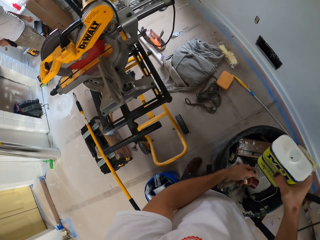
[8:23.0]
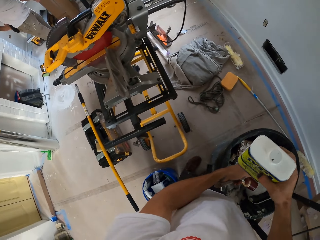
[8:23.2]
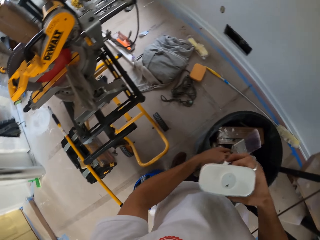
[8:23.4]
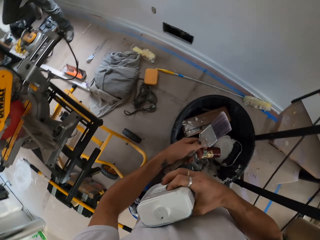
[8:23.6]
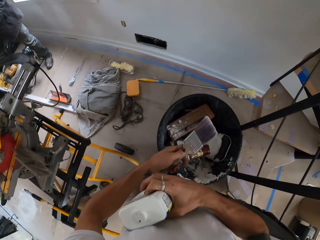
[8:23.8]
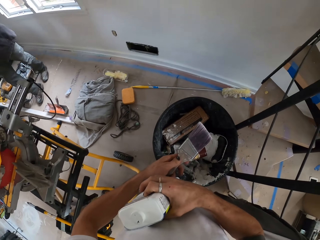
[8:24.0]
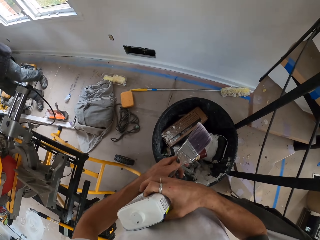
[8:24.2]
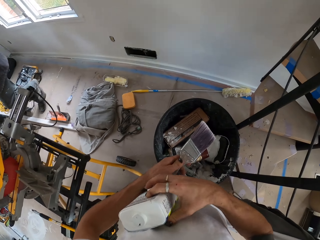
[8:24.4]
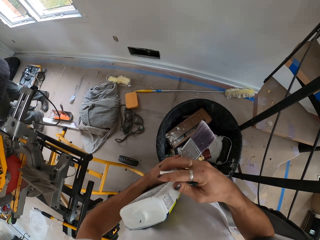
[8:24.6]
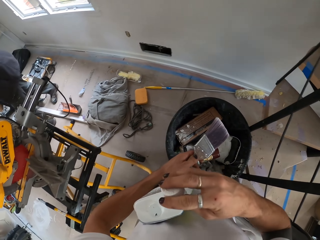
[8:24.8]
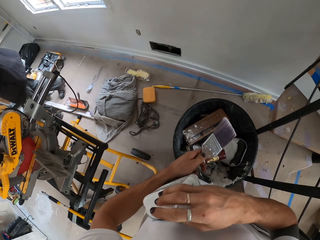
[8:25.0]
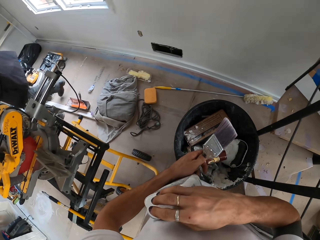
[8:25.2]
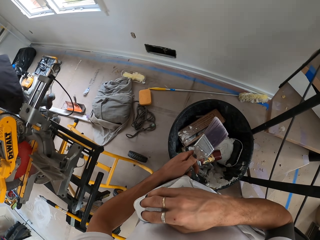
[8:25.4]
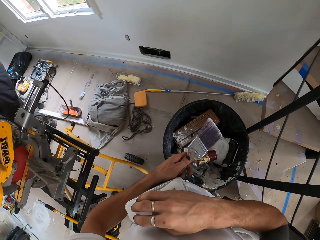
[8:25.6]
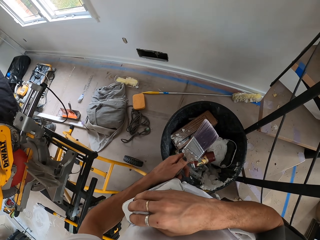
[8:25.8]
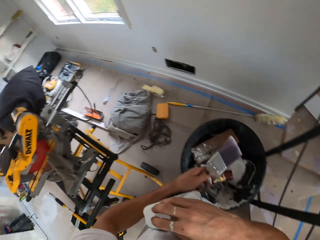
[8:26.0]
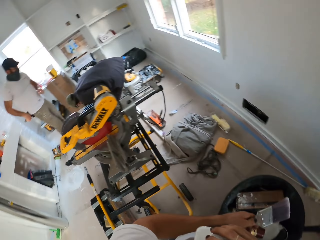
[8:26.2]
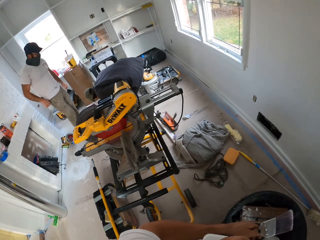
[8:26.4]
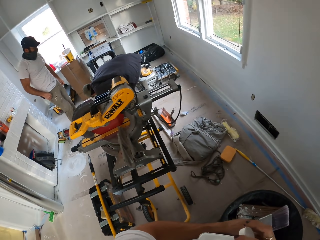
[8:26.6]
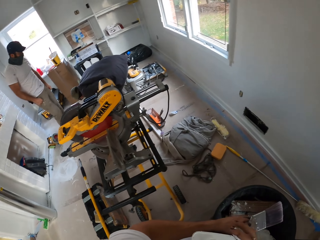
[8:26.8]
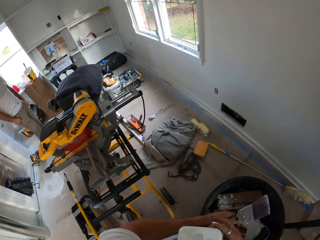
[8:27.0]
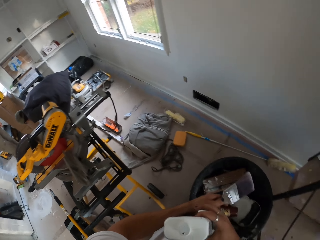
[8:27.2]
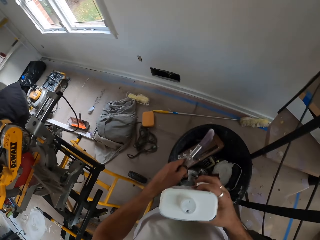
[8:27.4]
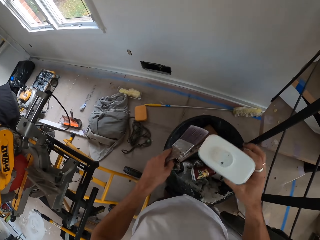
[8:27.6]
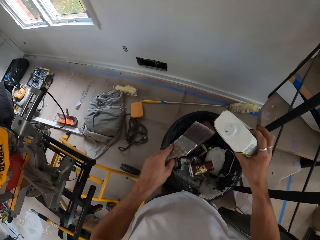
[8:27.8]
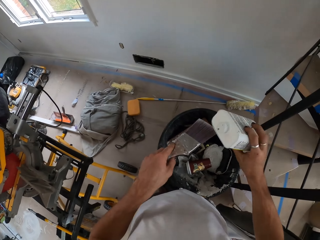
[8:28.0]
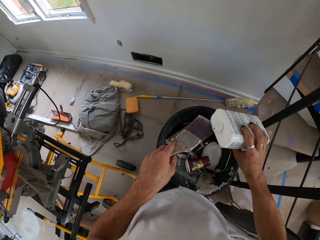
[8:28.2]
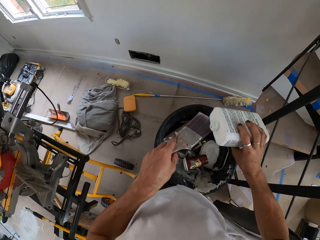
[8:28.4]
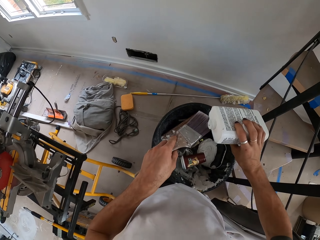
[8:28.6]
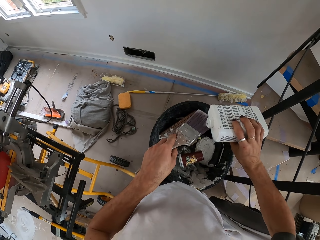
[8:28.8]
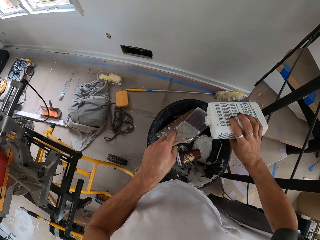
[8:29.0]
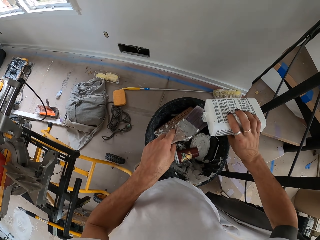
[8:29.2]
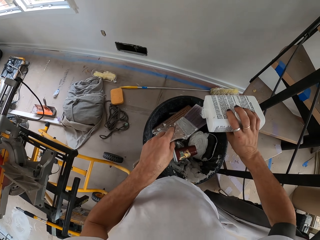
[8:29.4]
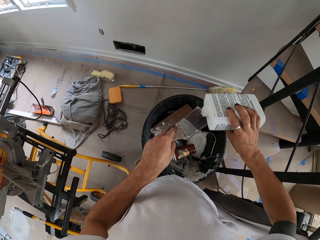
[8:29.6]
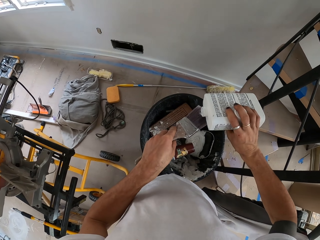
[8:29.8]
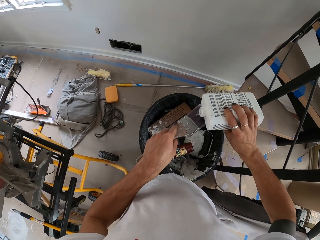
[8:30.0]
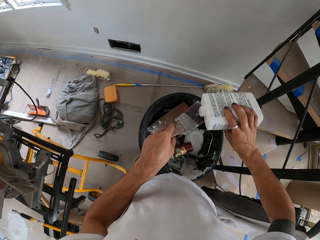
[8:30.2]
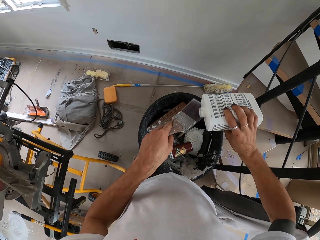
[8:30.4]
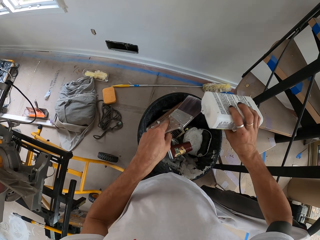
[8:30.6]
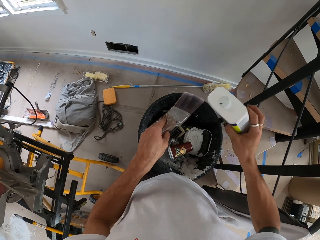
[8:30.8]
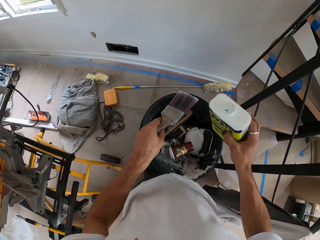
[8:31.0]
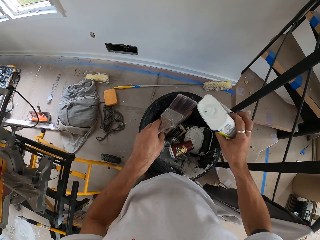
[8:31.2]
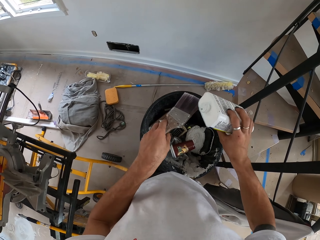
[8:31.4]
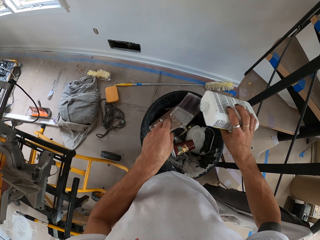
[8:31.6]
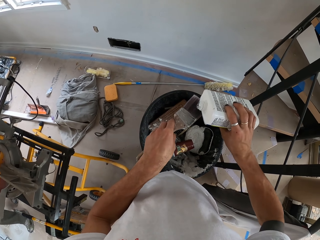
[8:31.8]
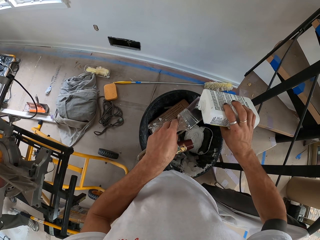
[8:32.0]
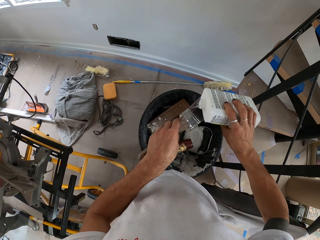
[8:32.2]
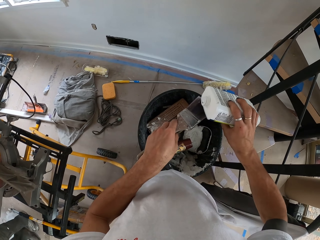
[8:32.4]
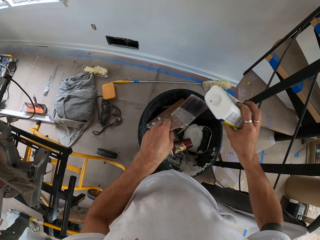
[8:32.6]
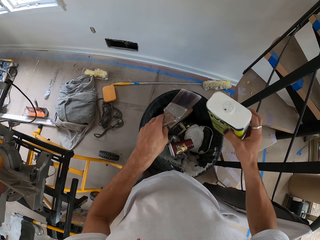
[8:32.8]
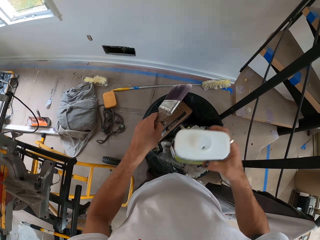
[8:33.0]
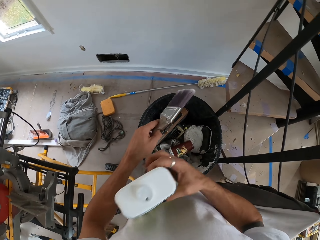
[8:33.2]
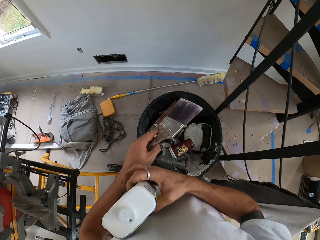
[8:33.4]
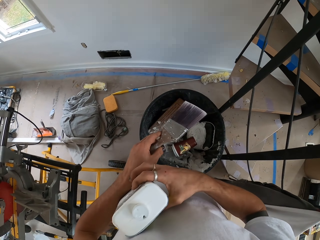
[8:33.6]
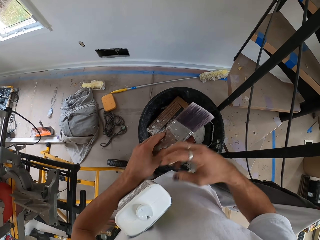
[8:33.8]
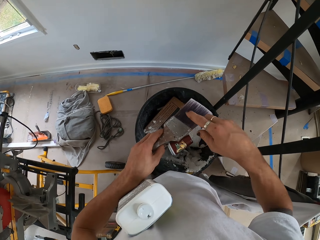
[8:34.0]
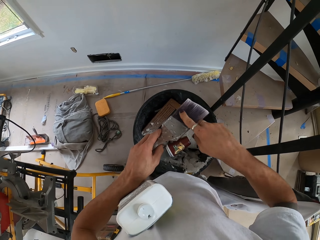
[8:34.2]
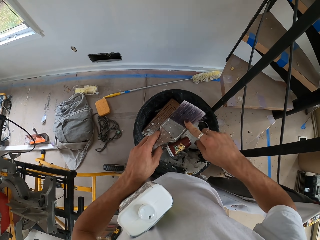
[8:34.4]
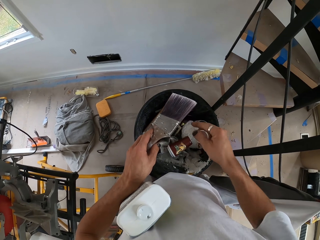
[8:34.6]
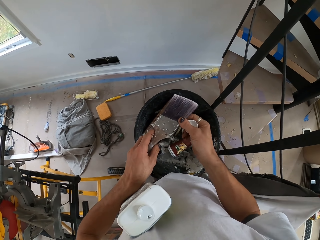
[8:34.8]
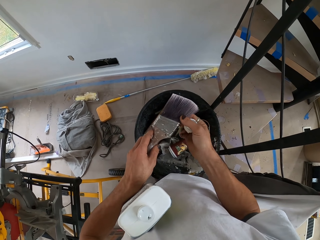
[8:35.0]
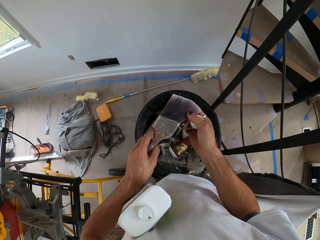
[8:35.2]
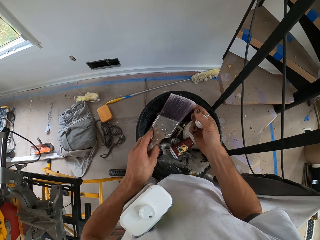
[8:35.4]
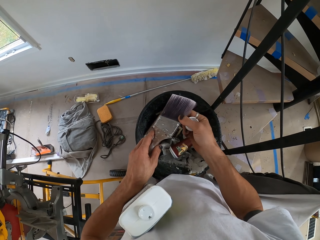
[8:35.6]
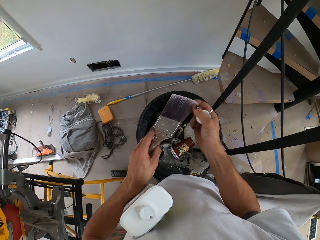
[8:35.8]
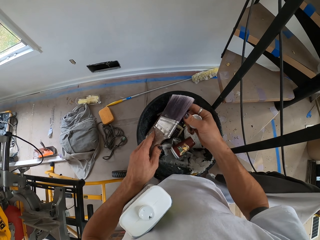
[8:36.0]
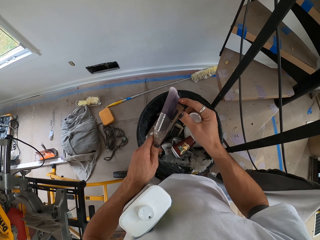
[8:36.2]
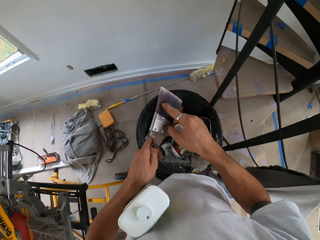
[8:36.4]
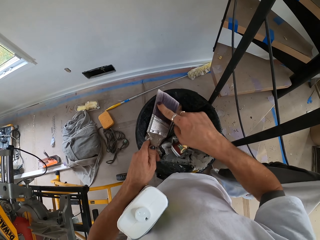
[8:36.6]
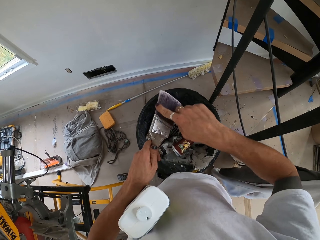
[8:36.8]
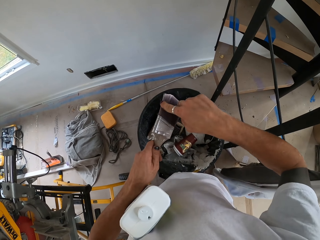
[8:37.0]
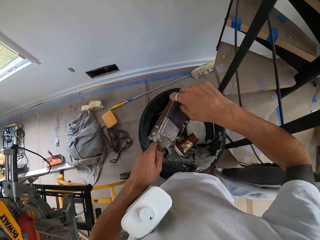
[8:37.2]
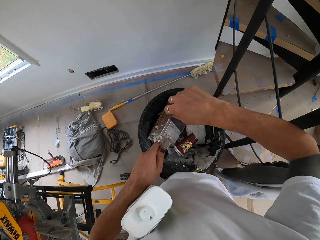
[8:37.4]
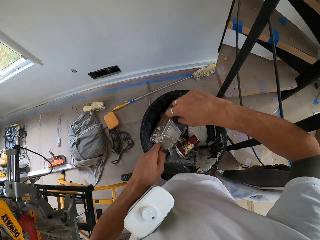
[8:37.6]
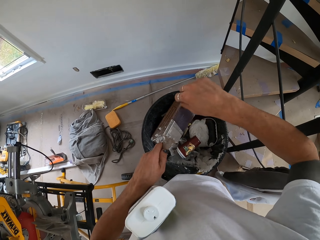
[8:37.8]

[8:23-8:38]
The camera wearer holds something on his hand. A man walks around the house. The camera wearer closes the bottle with the lid. He looks around the house. The man bends down. Another man stands in the house. The camera wearer pours something on the brush from the bottle. He holds something on his hand. He wipes his fingers on the brush. He touches the paint brush.

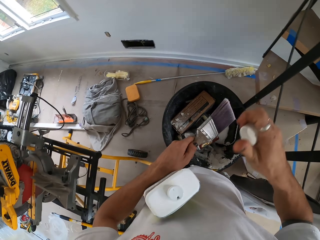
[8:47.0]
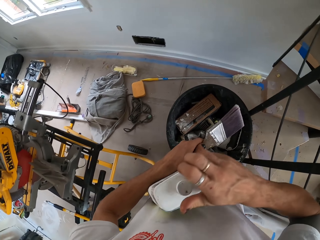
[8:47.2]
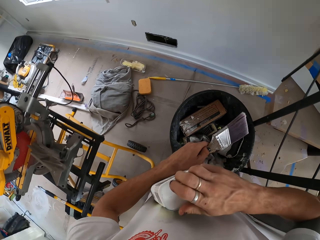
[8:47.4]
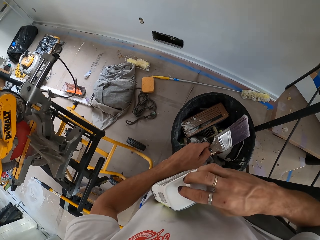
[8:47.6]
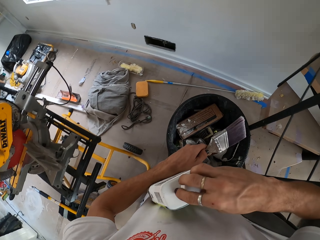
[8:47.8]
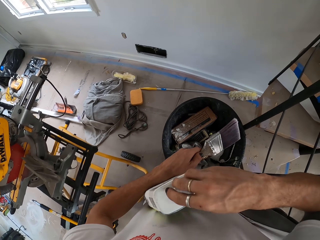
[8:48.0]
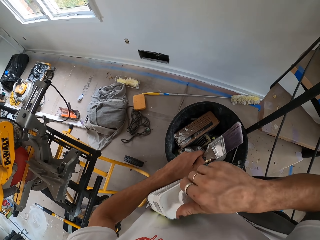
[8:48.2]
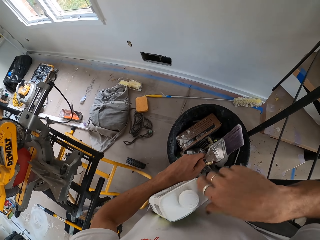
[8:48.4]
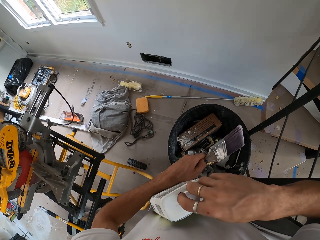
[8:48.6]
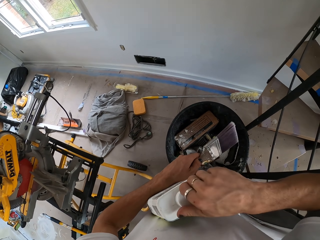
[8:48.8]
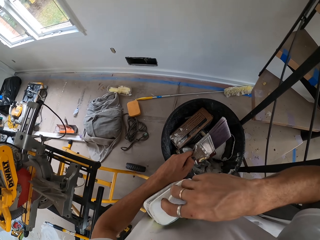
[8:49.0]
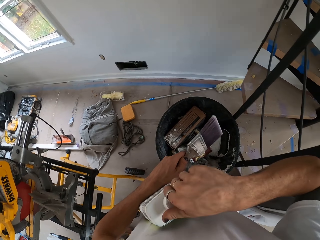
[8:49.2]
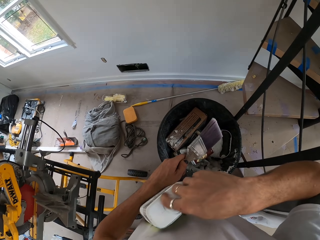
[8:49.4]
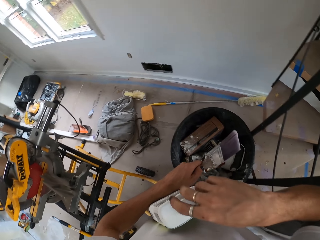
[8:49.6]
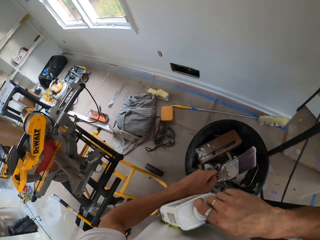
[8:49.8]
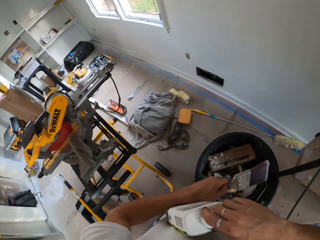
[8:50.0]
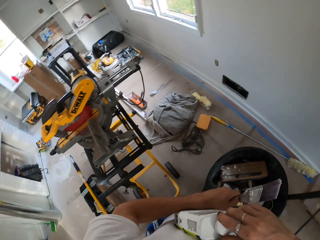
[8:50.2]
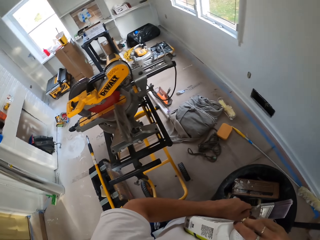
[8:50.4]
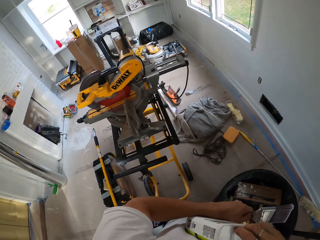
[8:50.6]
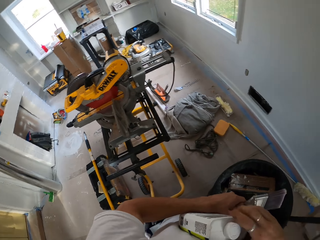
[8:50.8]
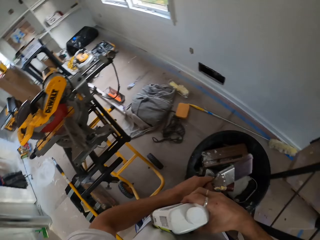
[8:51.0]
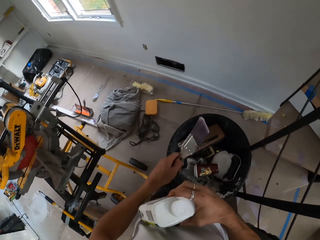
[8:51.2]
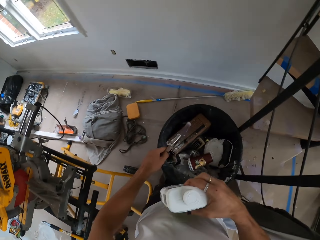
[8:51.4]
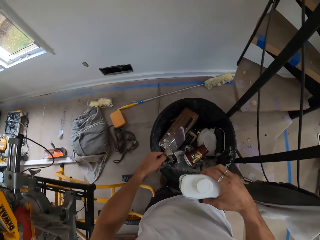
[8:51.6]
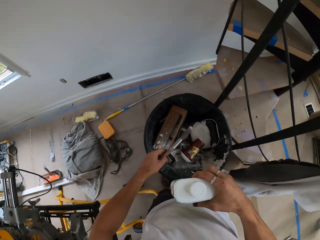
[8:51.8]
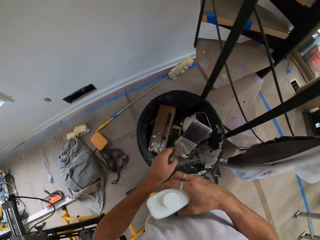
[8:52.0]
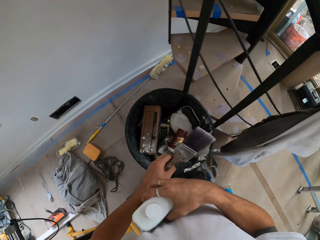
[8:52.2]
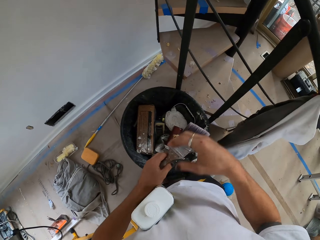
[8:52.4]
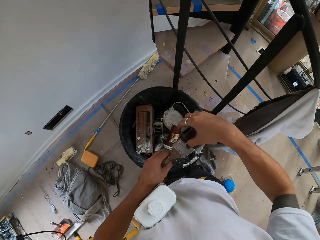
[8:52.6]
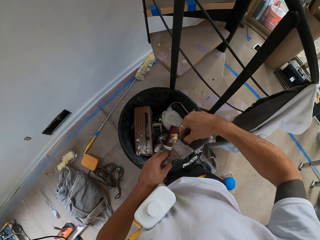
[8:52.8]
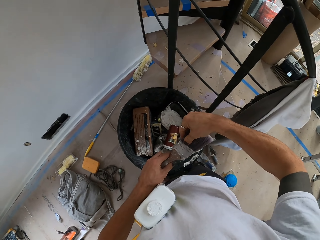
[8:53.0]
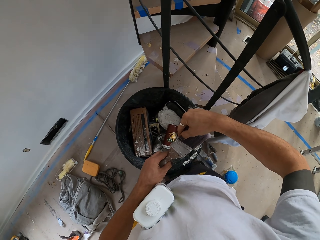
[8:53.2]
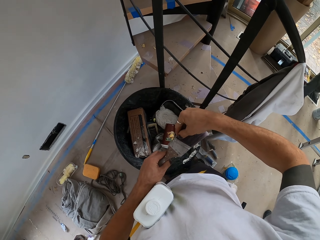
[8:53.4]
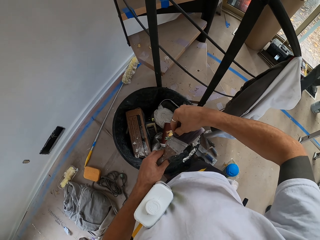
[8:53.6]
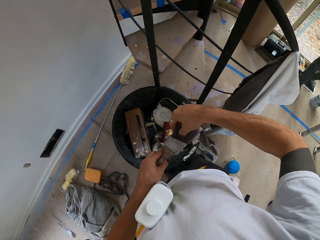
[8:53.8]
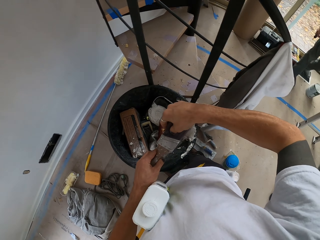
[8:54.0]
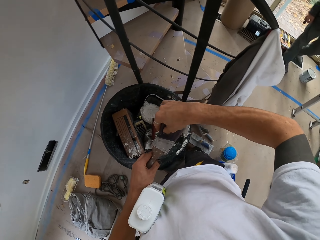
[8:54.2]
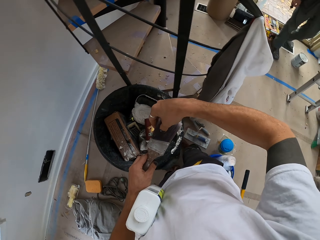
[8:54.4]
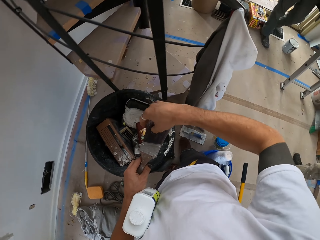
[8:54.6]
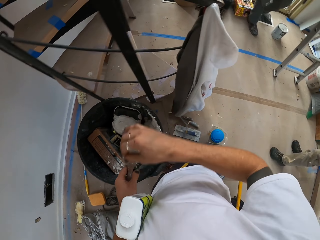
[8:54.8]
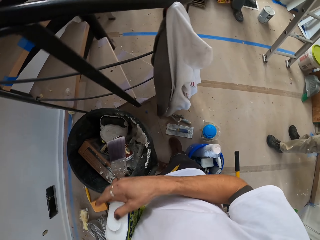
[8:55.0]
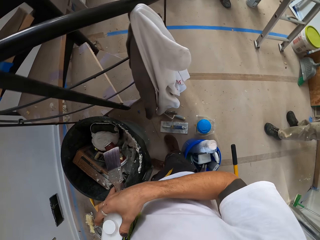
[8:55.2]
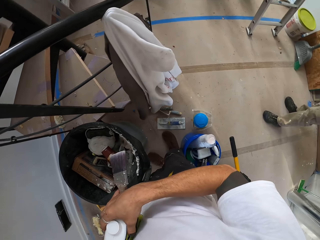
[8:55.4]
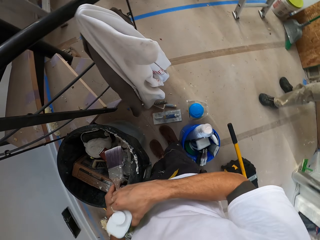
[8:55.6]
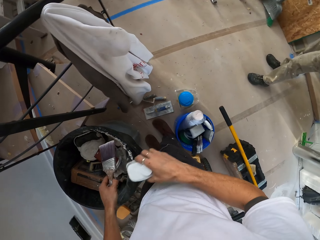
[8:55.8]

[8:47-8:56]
The camera wearer closes the bottle with the lid. He looks around the house. He shakes the brush. He holds something on his hand. He presses the brush. He touches the paint brush. He holds something.
